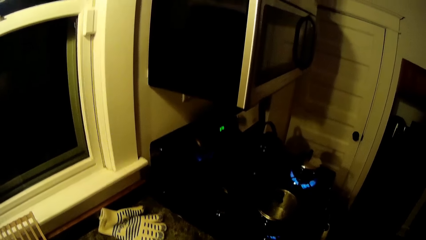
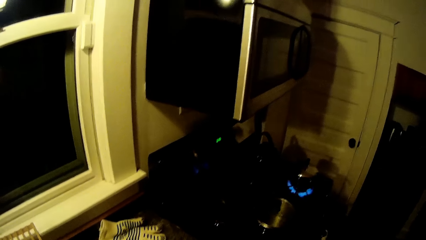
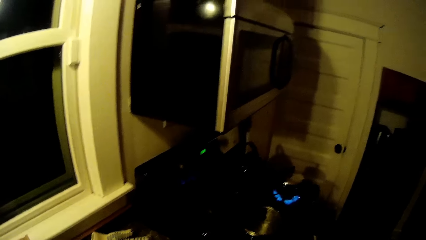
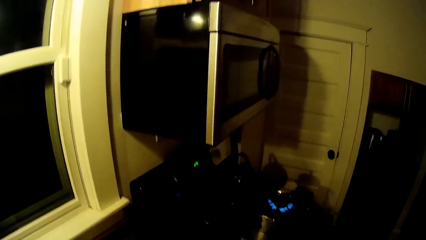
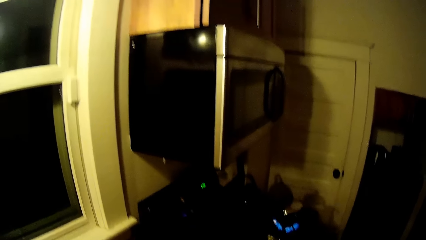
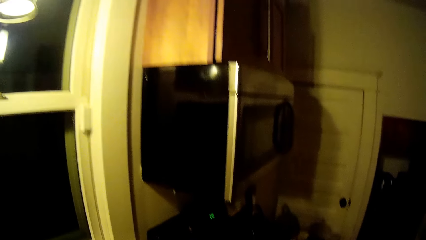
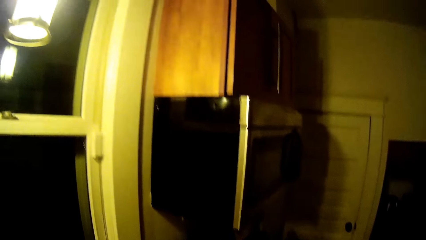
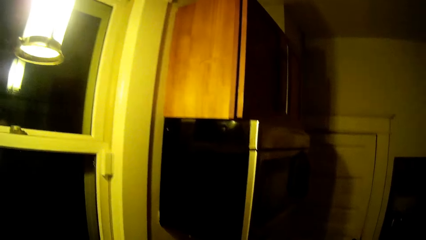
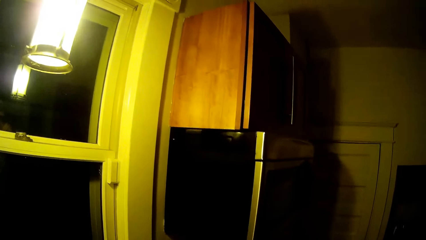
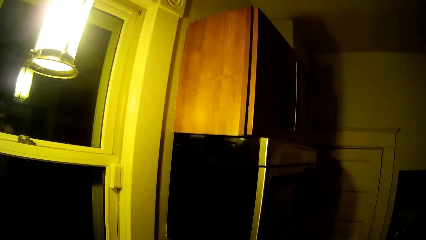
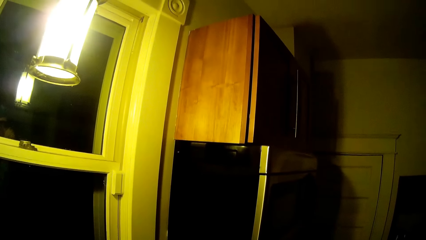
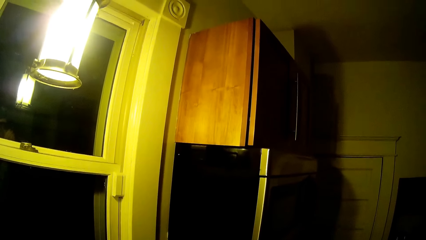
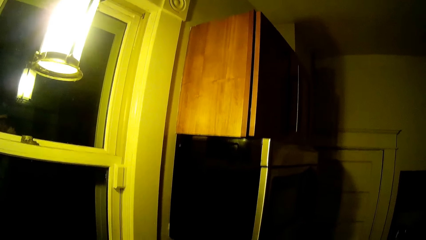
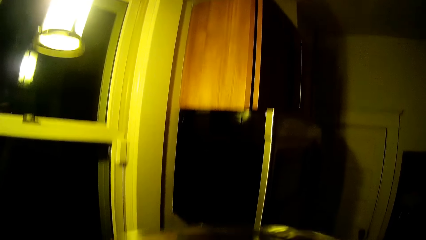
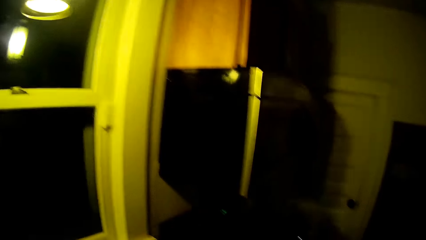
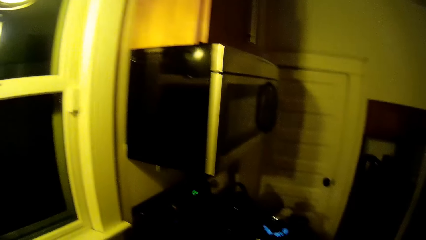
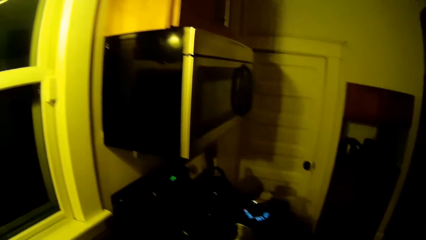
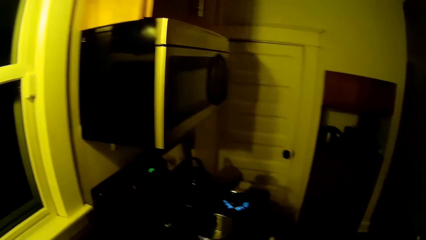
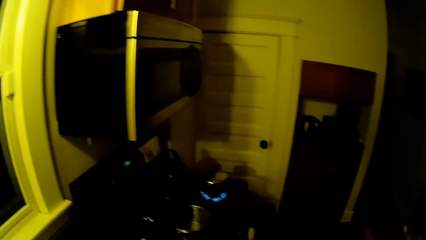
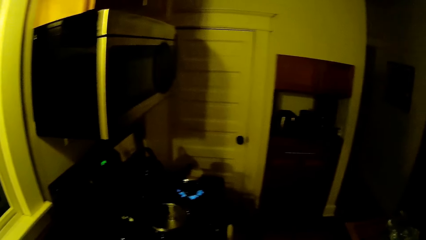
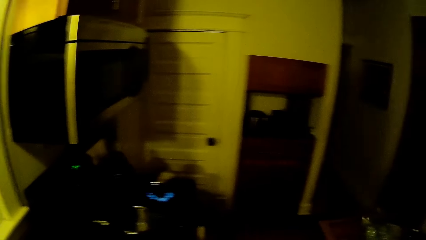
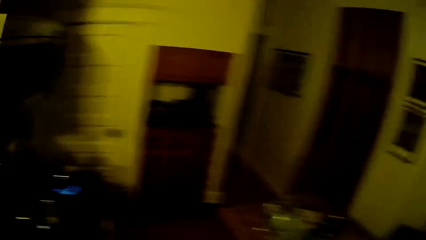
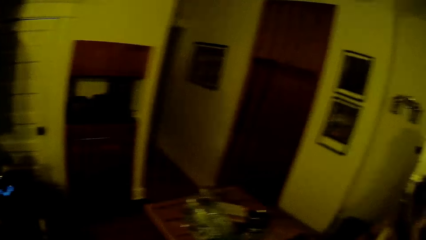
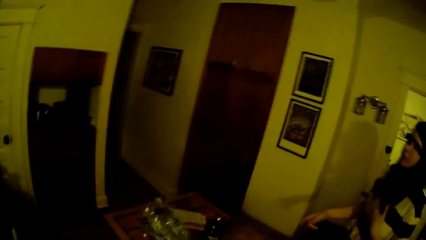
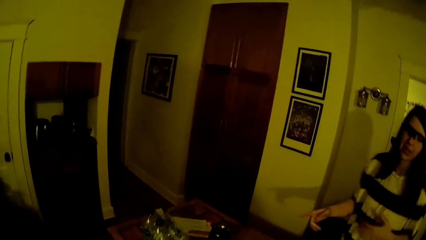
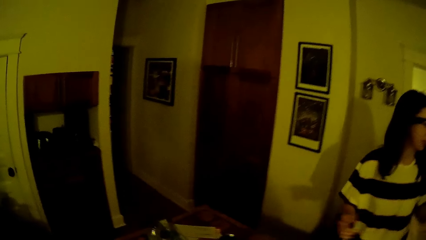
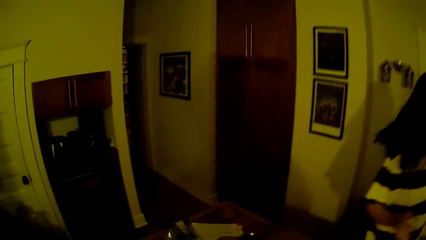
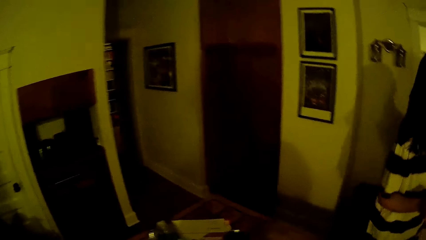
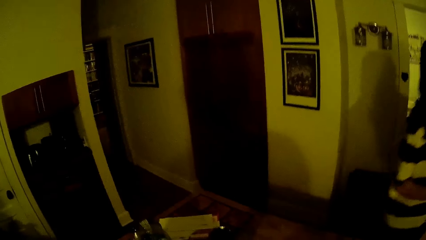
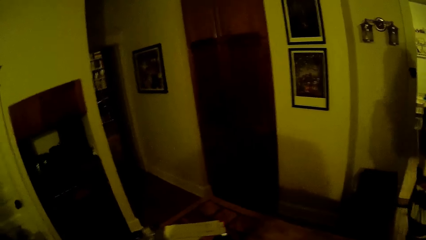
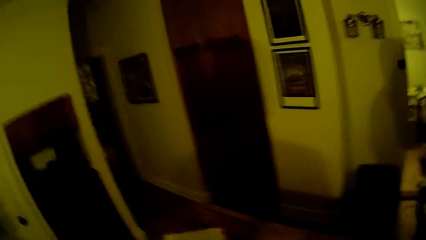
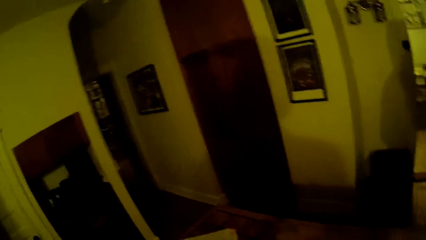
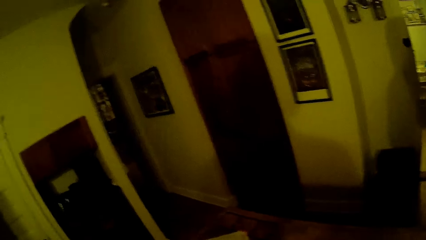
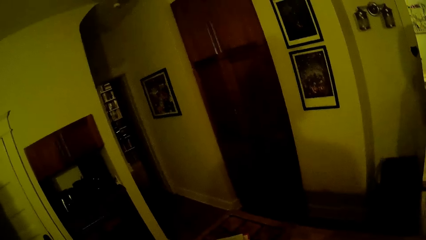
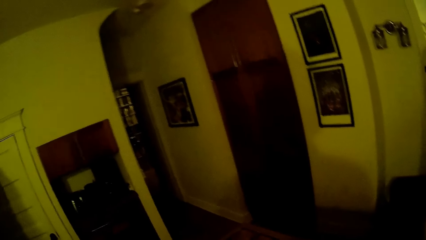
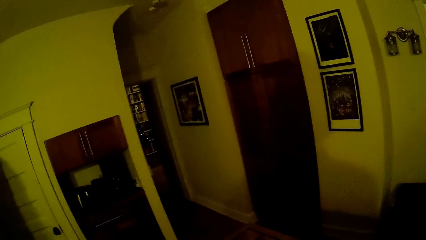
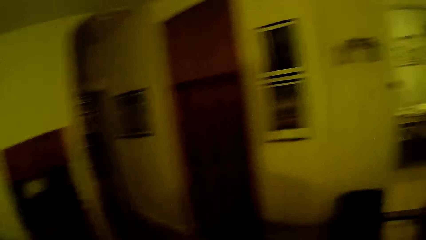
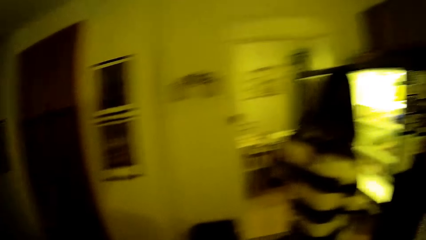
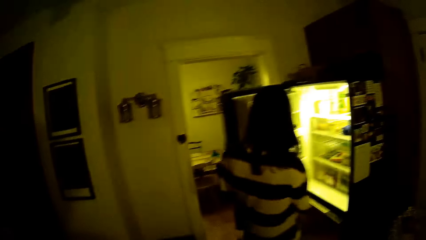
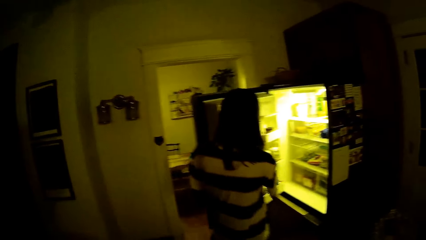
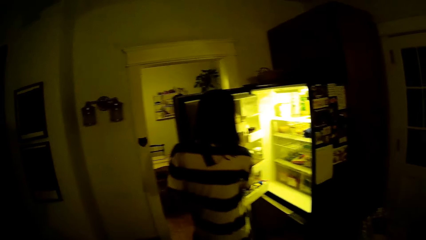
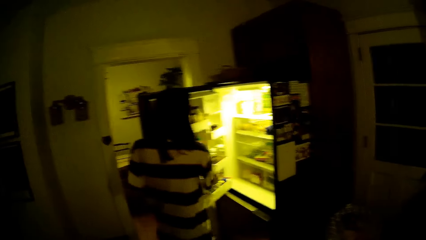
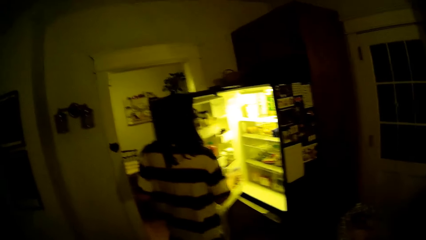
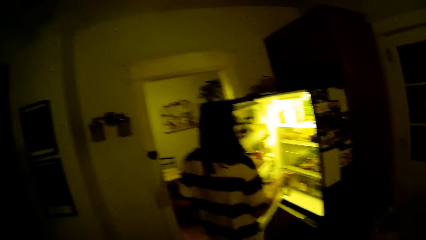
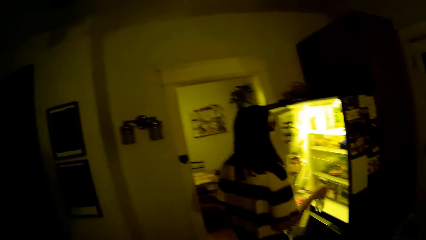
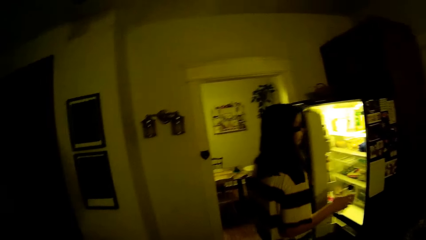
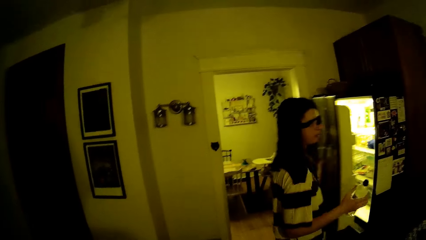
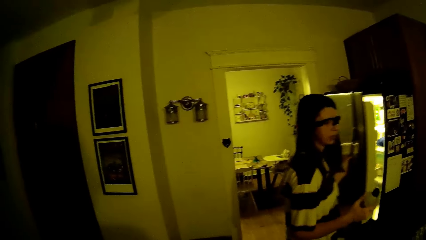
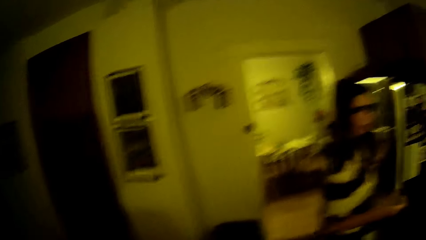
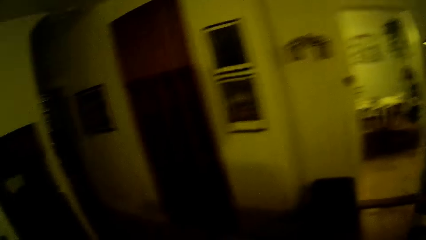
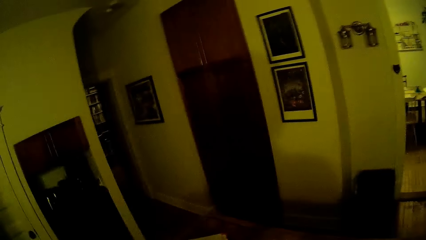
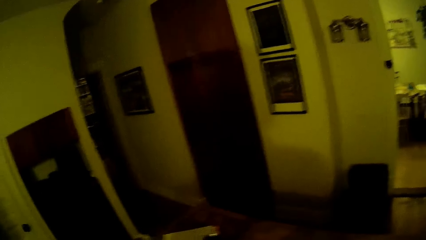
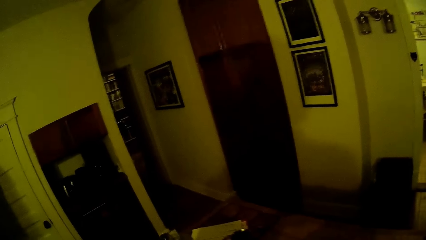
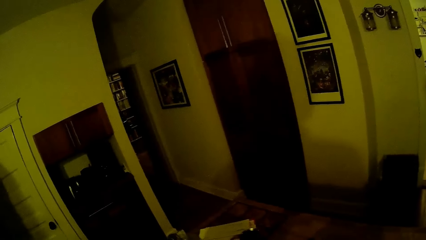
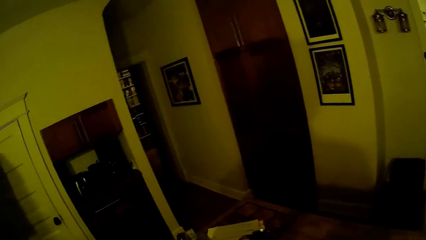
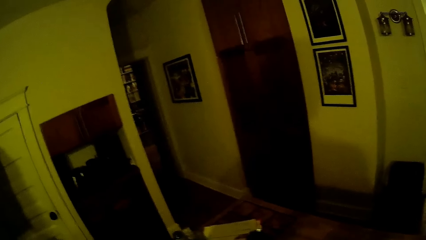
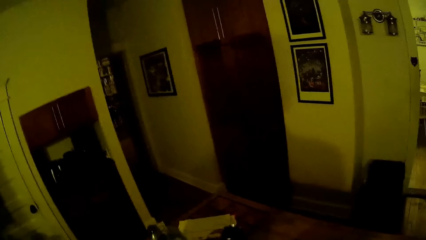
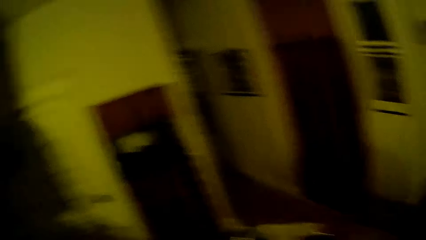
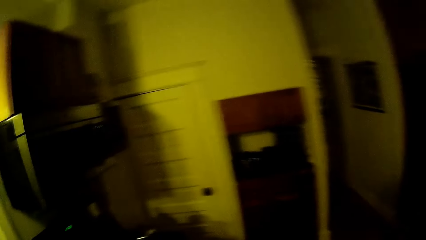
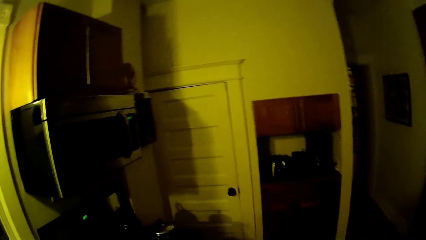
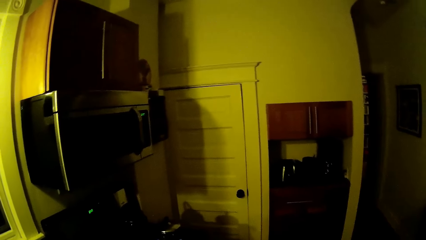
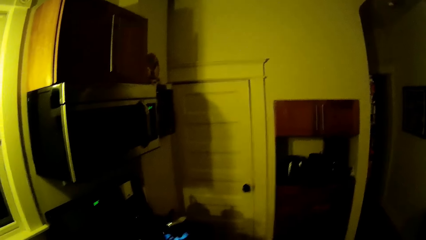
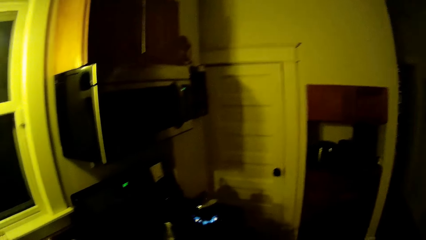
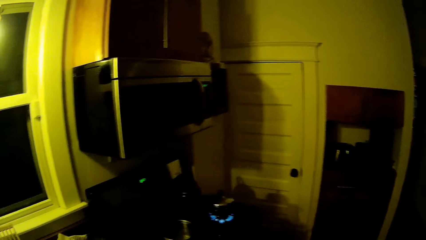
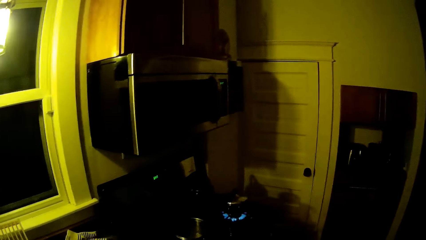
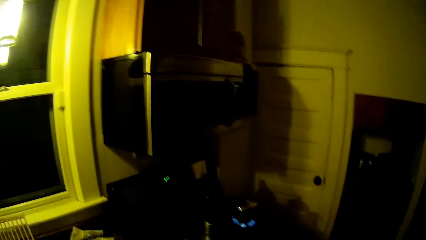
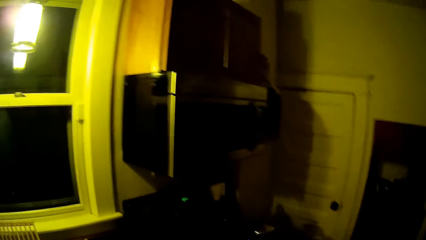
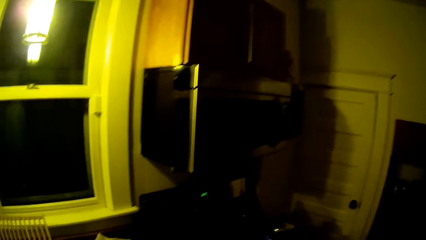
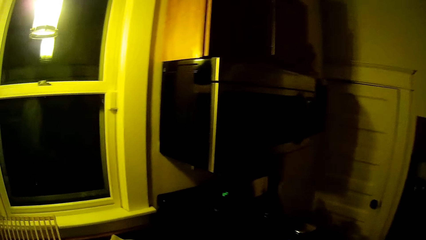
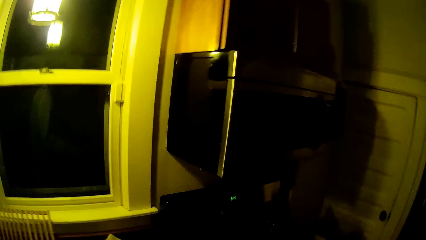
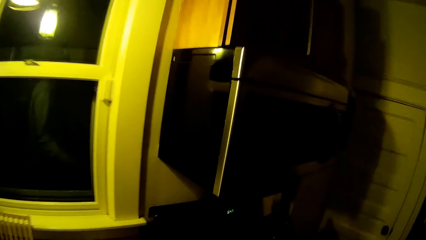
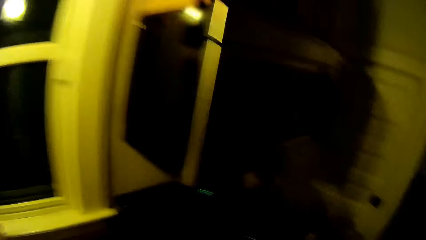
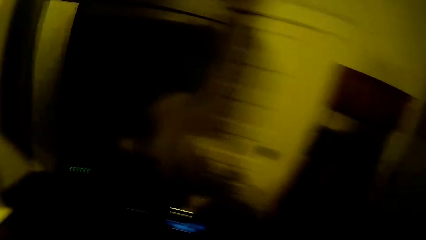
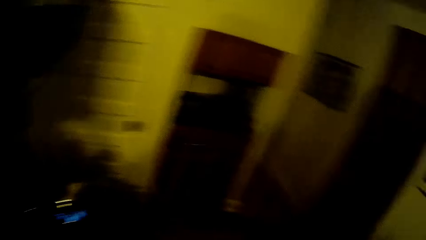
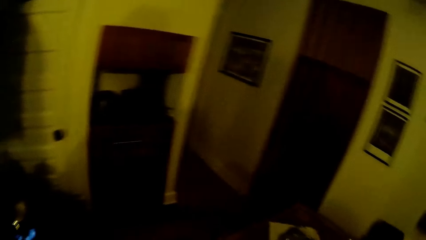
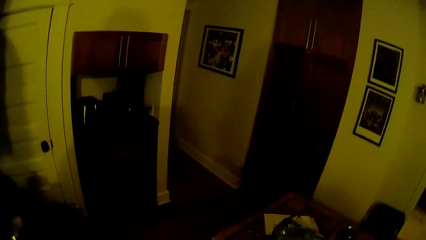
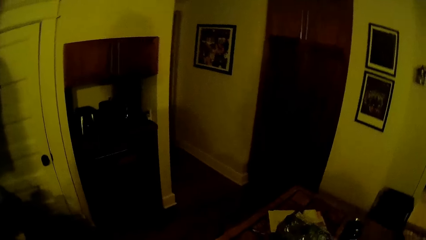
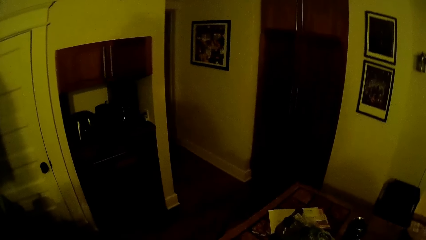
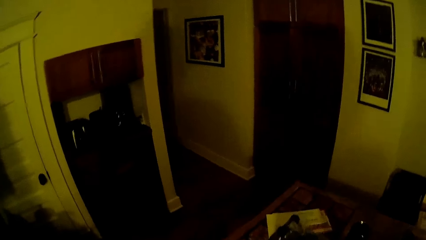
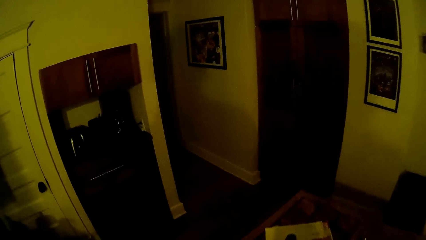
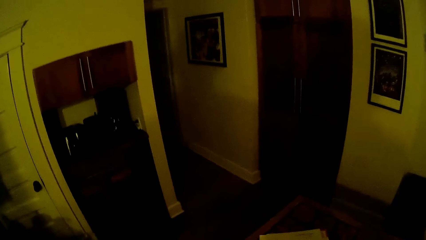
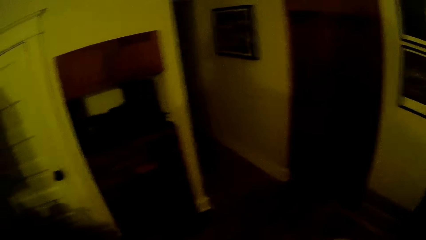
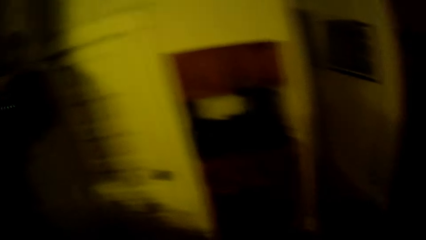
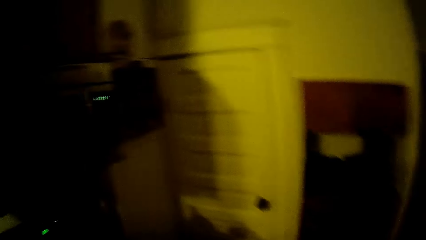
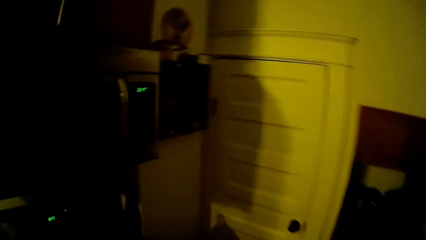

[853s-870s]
The camera wearer drinks water from a cup in his left hand. A woman converses with the camera wearer. The woman turns around. She takes a bottle of water from a fridge with her right hand. She closes the fridge with her left hand. The camera wearer walks around.
